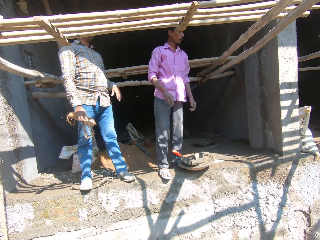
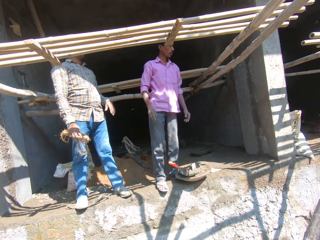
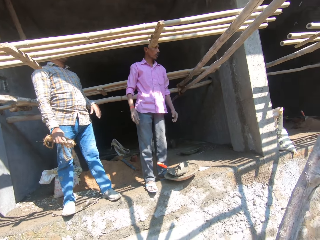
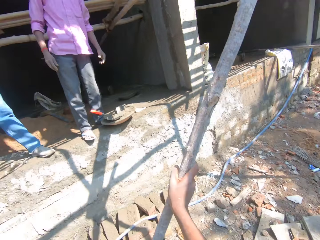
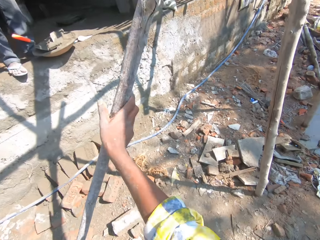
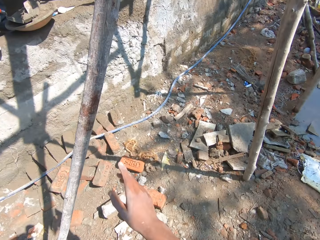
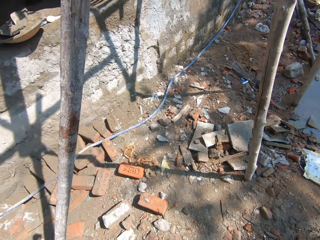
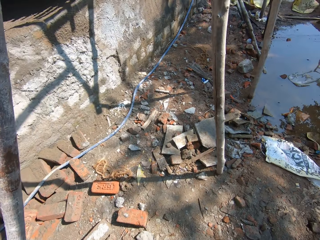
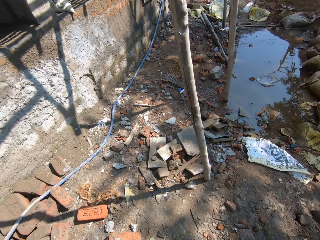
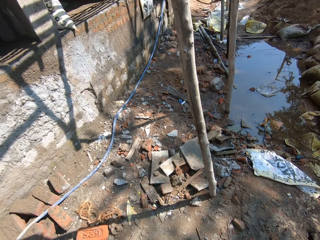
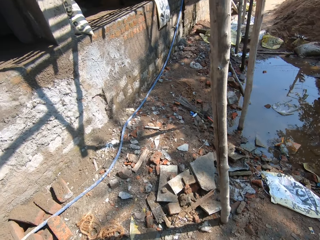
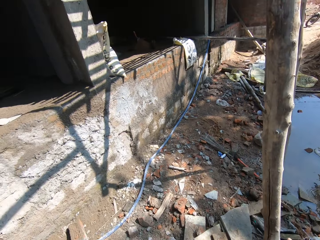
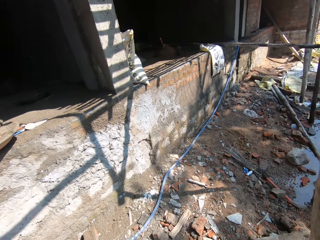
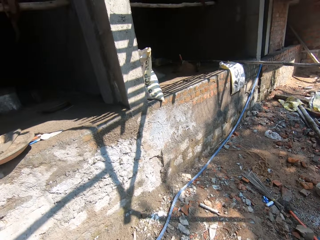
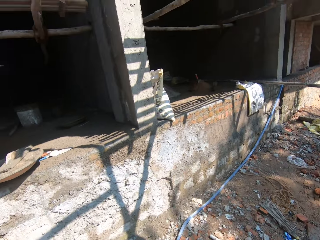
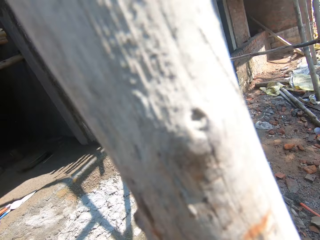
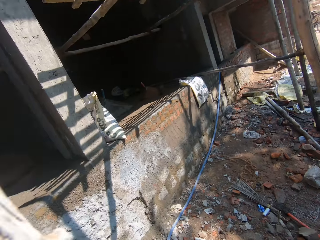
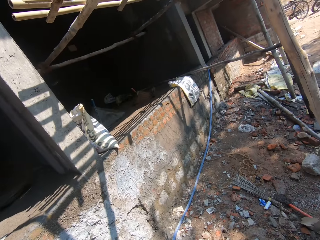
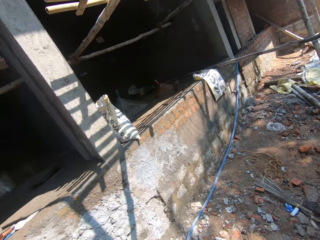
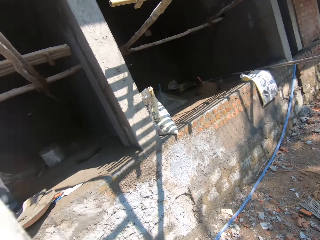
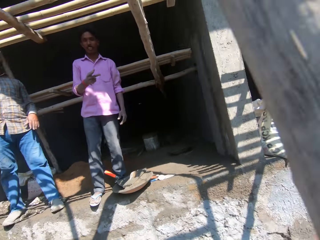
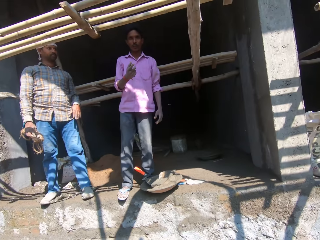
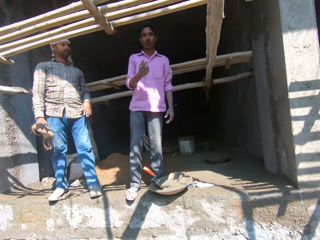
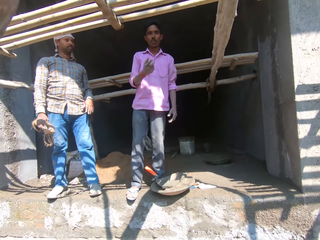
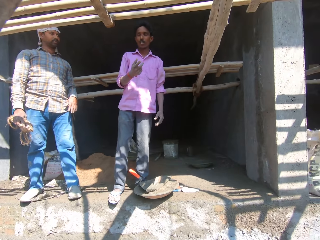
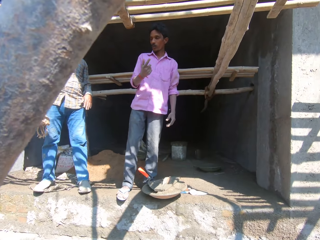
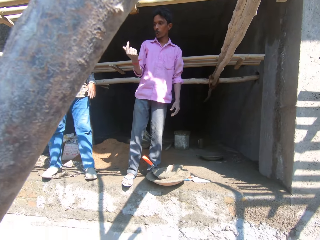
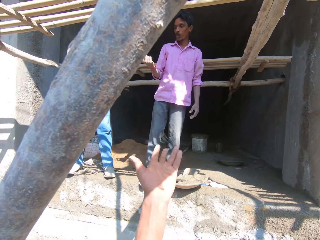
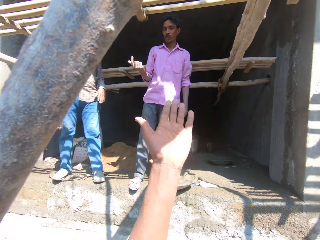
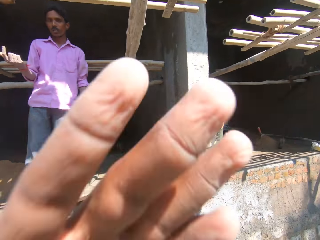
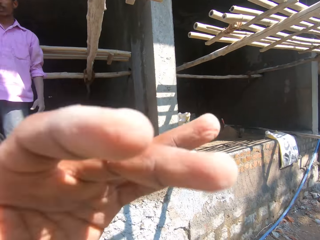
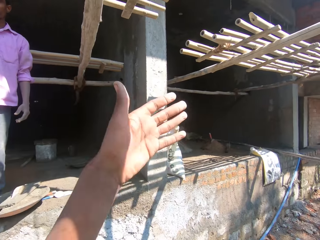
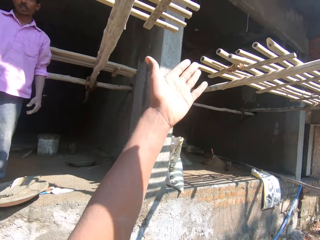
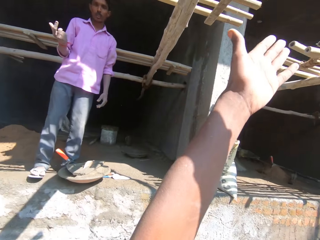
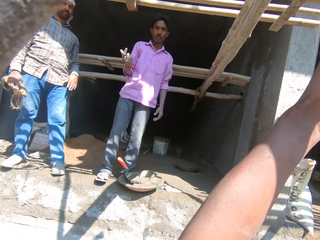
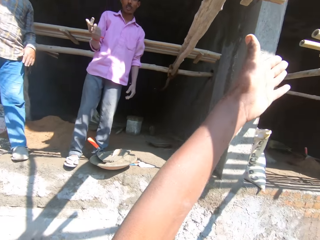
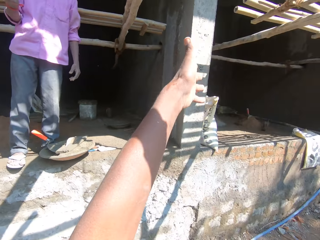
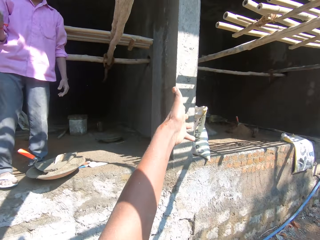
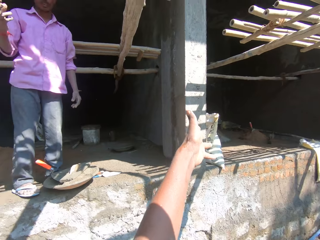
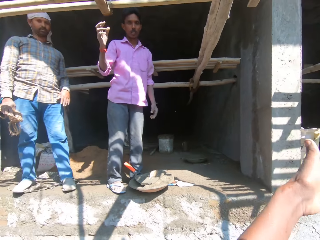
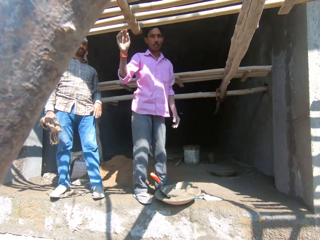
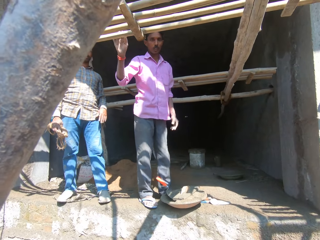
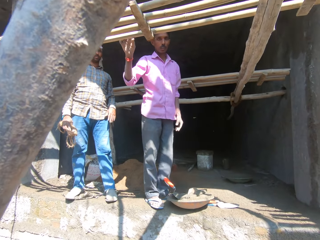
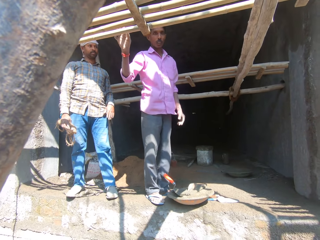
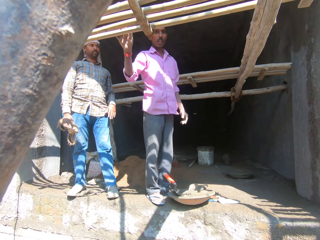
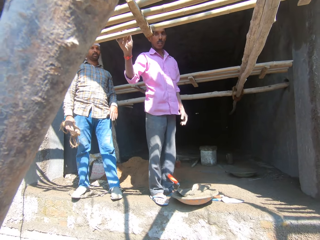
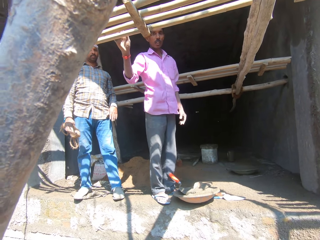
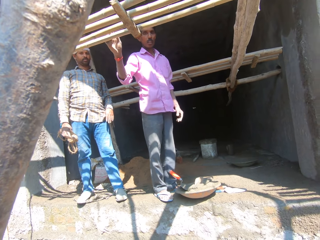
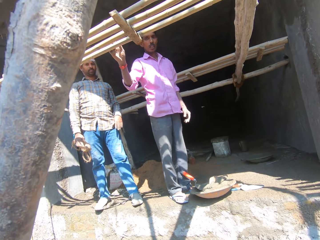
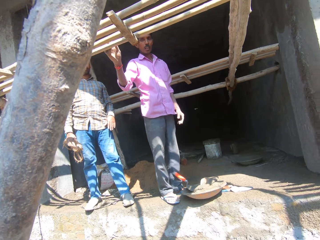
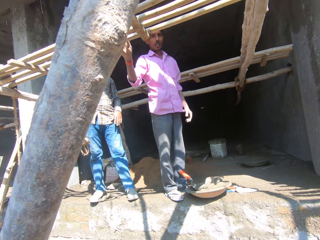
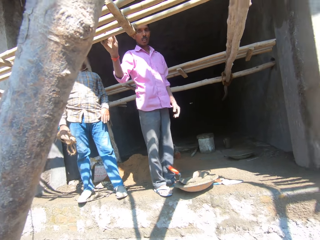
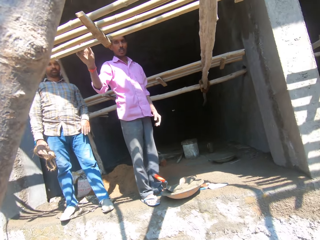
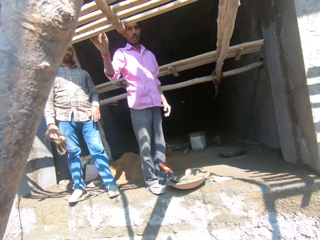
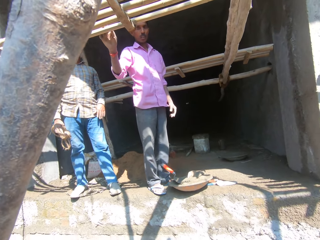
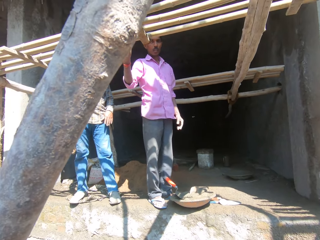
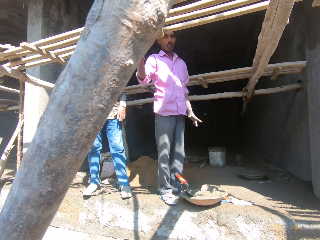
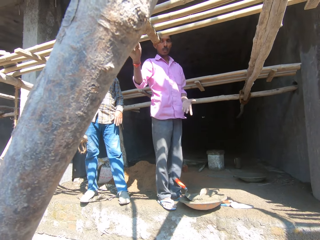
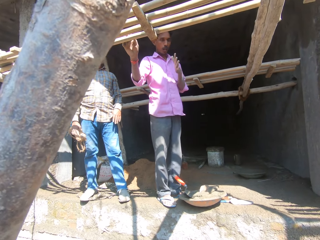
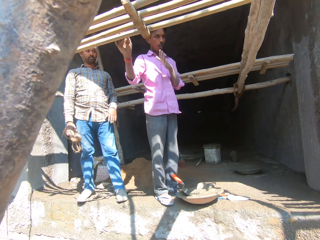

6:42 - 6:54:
A man gestures. The camera wearer interacts with the man. He looks around the construction site. He walks around. He looks at another man and the first man. The first man interacts with the camera wearer. The camera wearer talks to the two men. He gestures with his hand. He talks to the two men. The first man touches a wood.

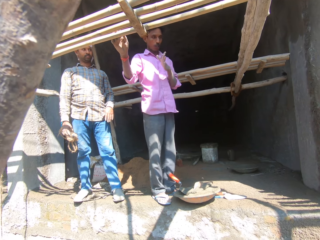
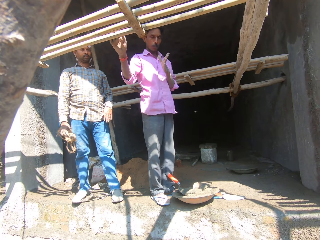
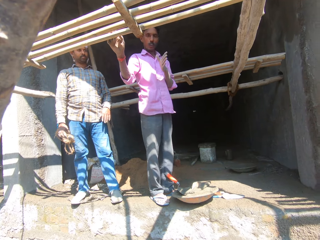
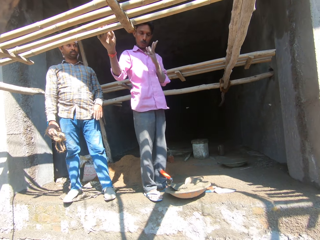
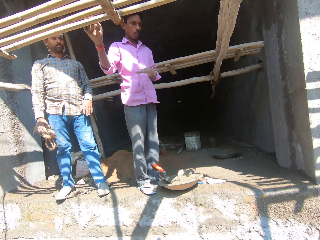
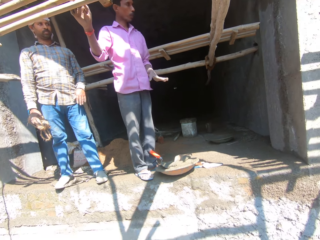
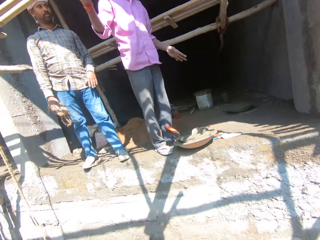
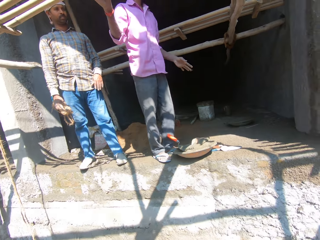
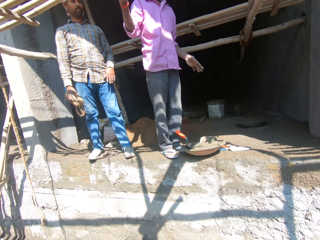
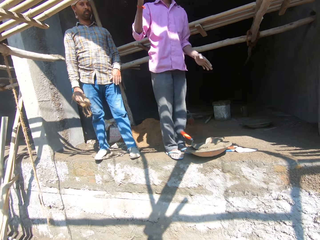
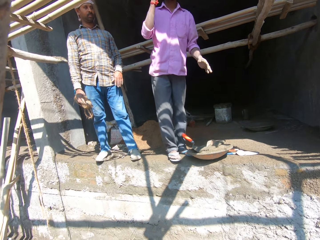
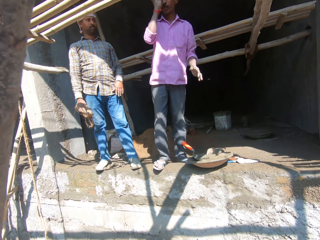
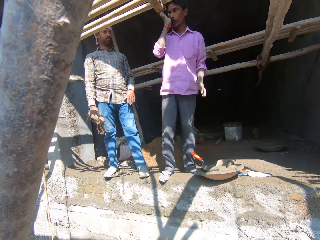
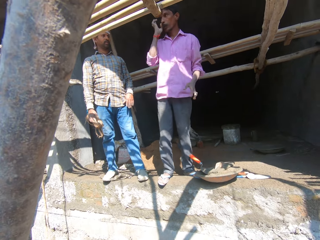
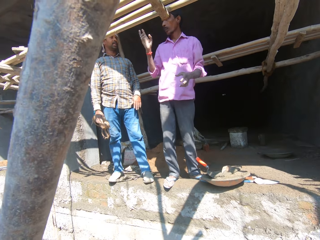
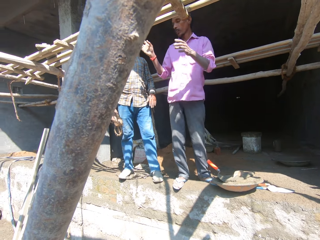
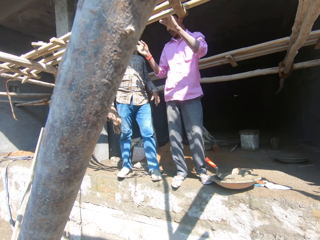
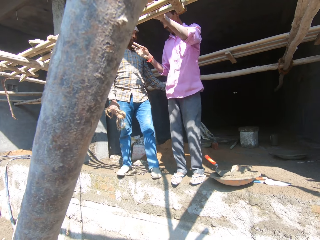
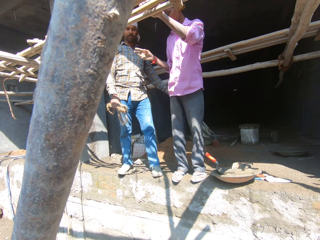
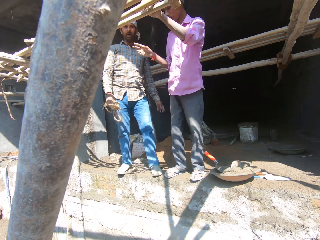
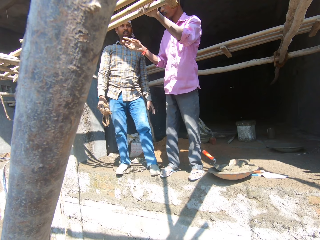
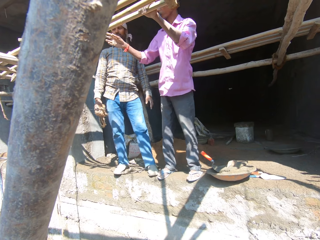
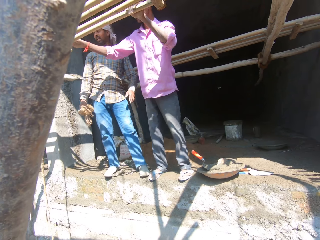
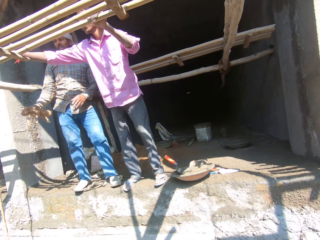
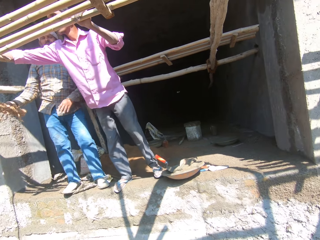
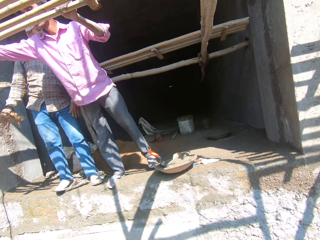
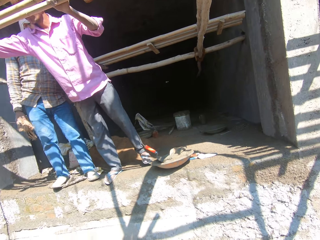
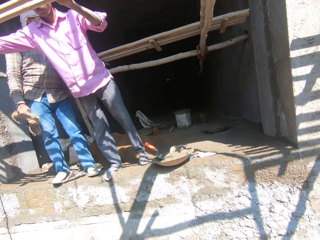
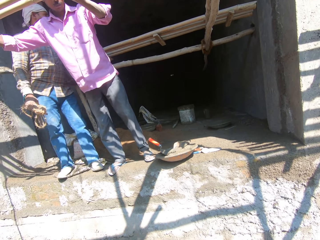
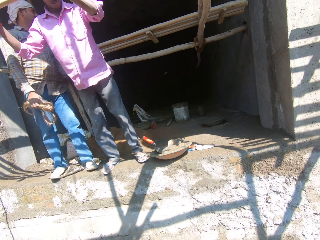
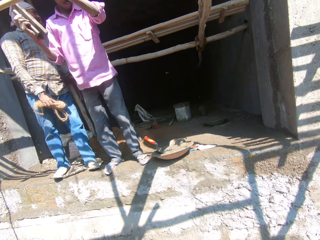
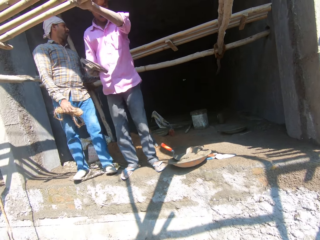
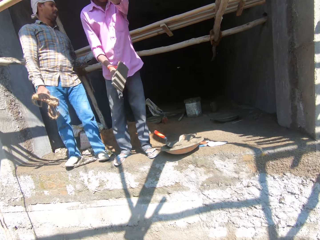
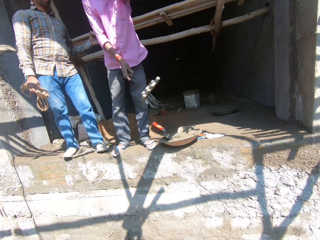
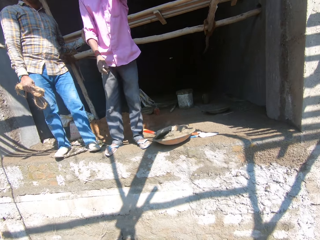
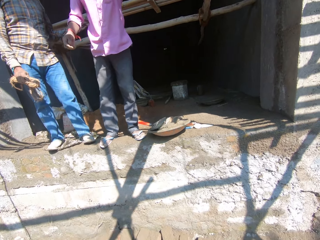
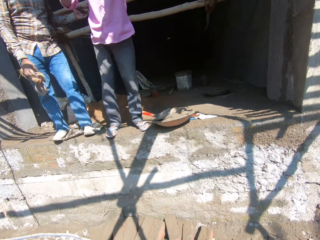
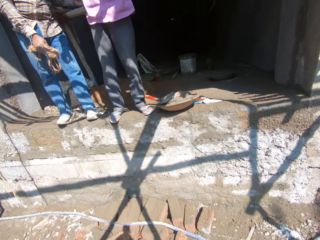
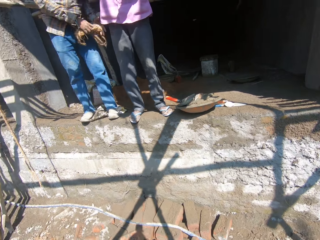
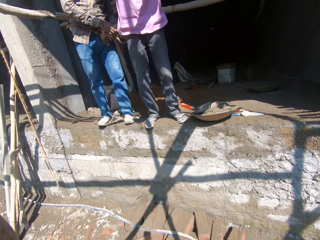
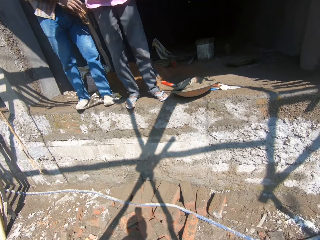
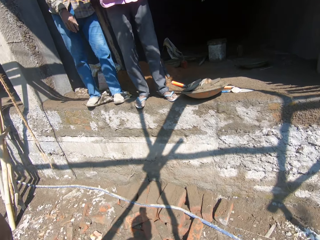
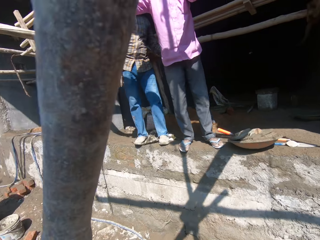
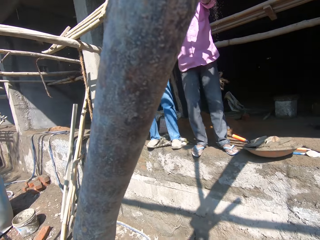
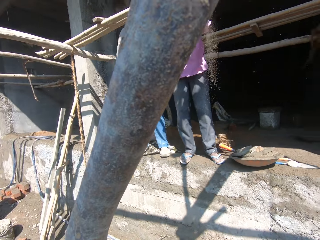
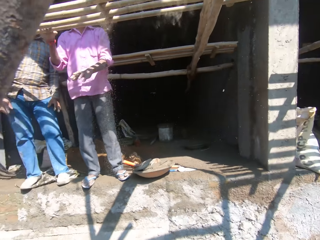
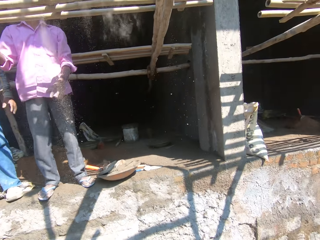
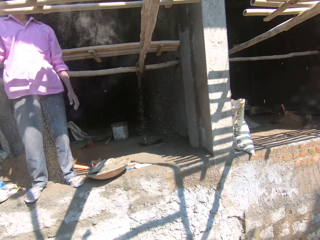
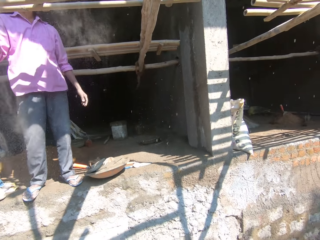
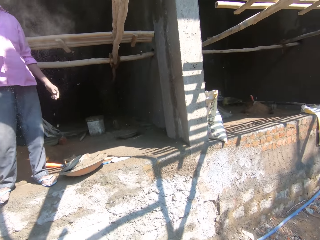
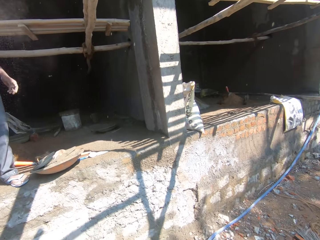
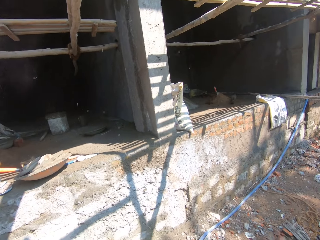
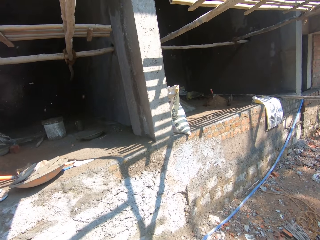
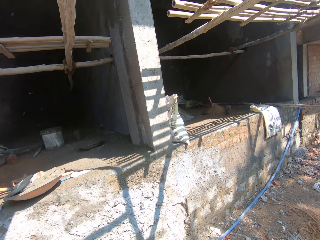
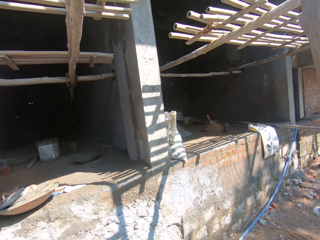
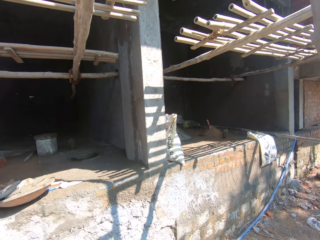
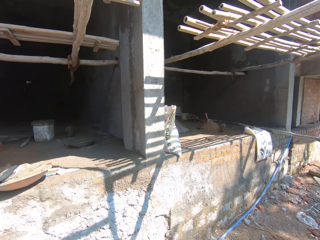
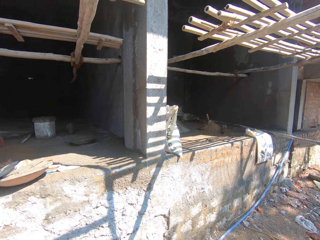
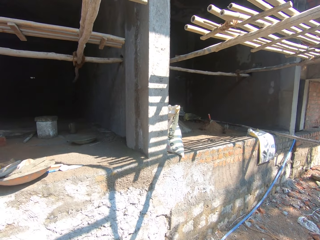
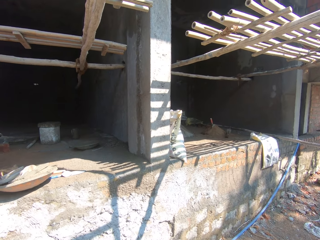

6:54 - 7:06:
A man interacts with the camera wearer. The man gestures. Another man looks around. The first man touches his face, touches a wood, and picks up a wooden plastering trowel. The other man interacts with the camera wearer. The first man drops the wooden plastering trowel on the metallic basin. The other man passes the sisal rope to his right hand and drops the sisal rope on the ground. The camera wearer looks around the construction site. They talk to others.
